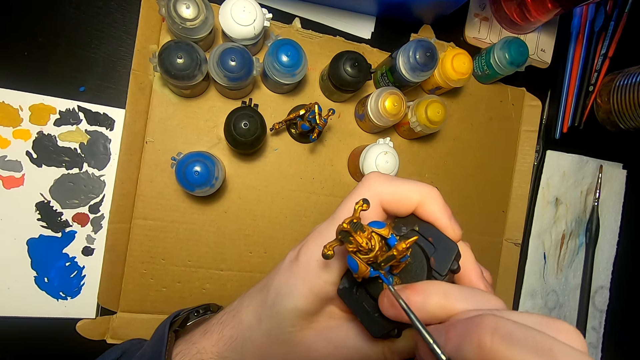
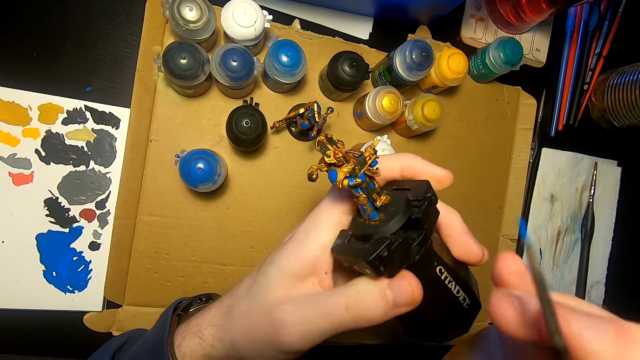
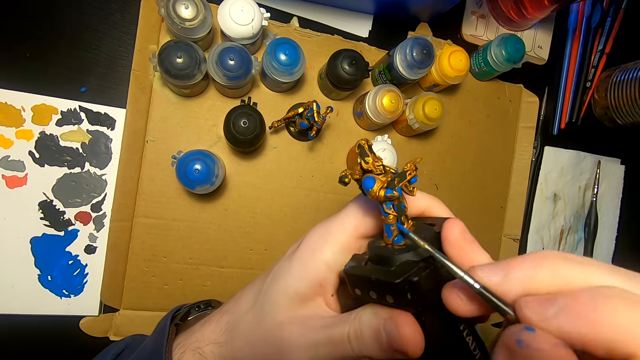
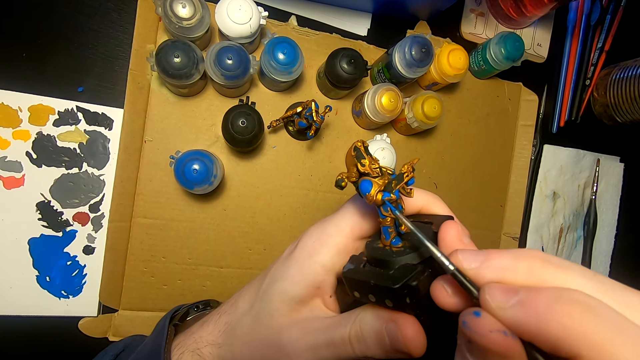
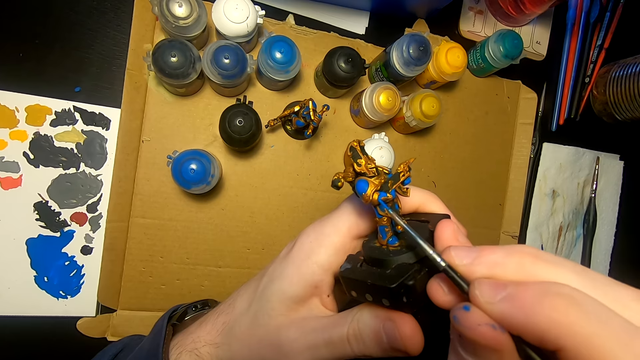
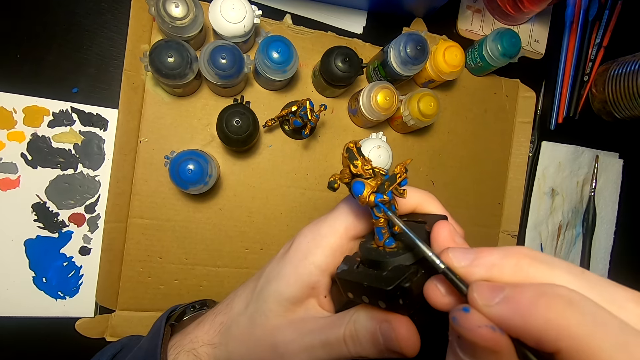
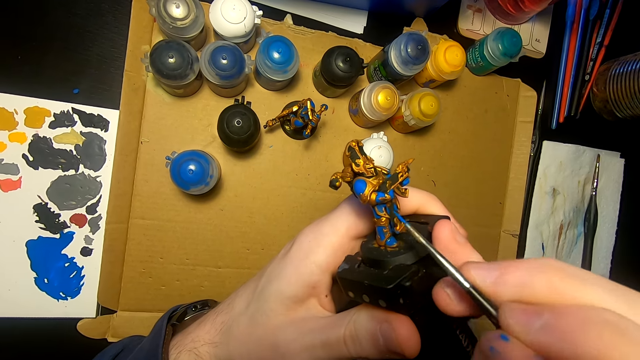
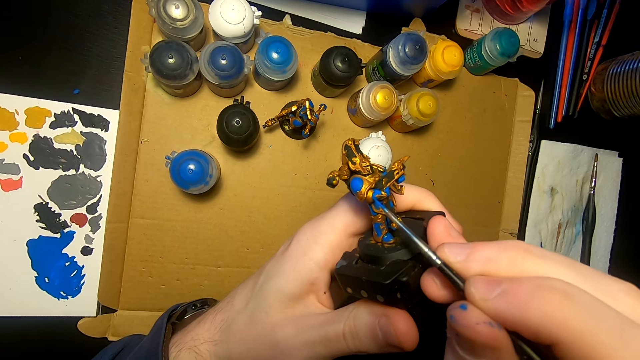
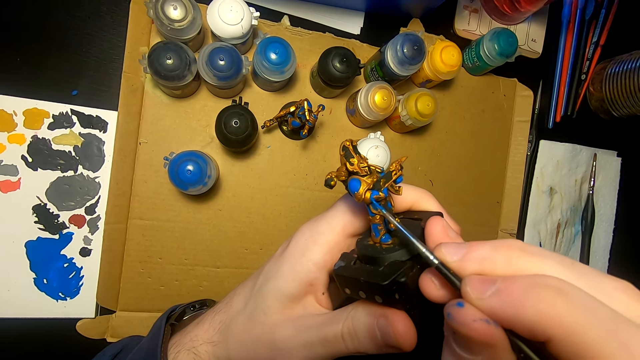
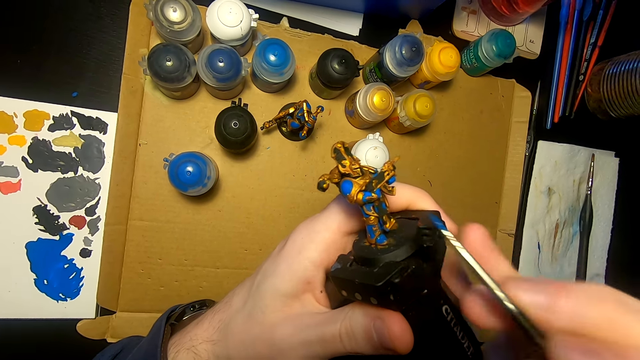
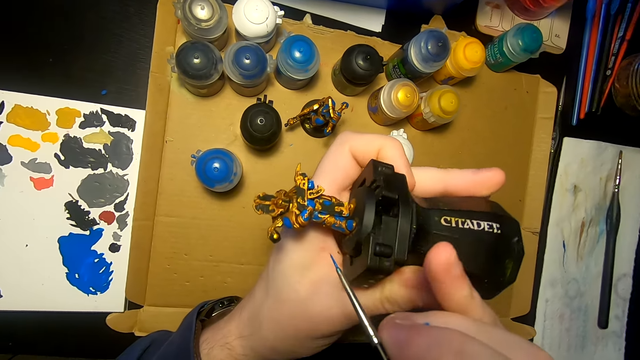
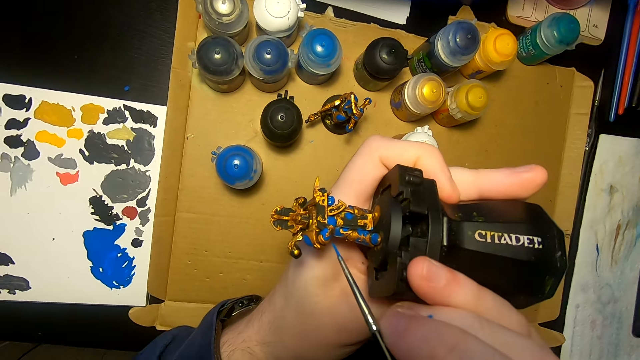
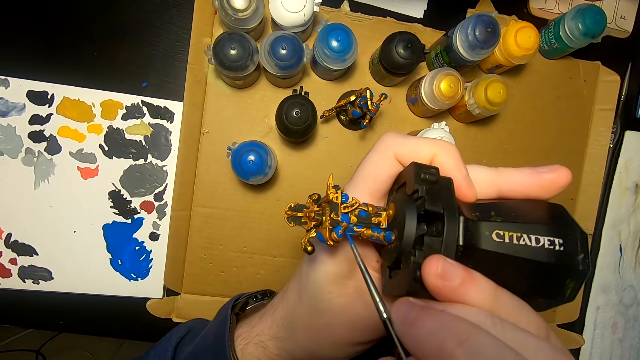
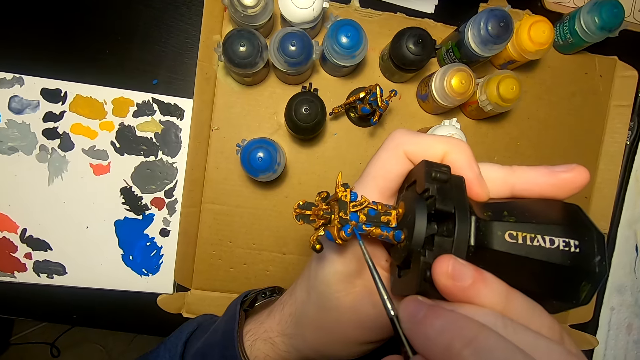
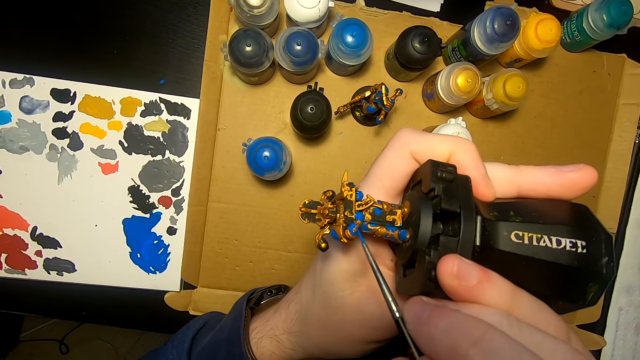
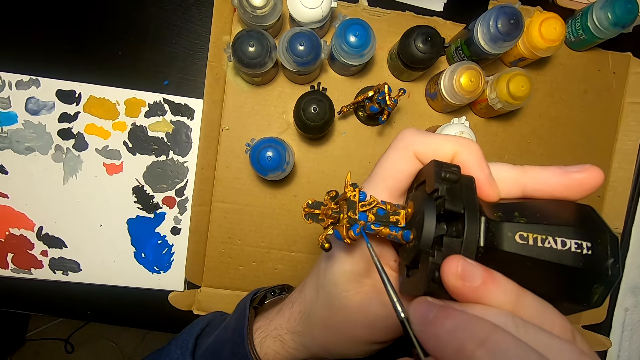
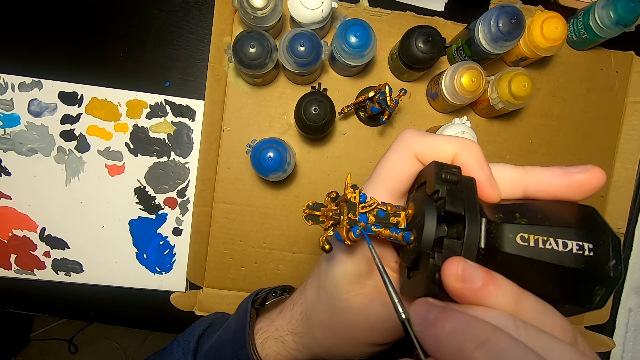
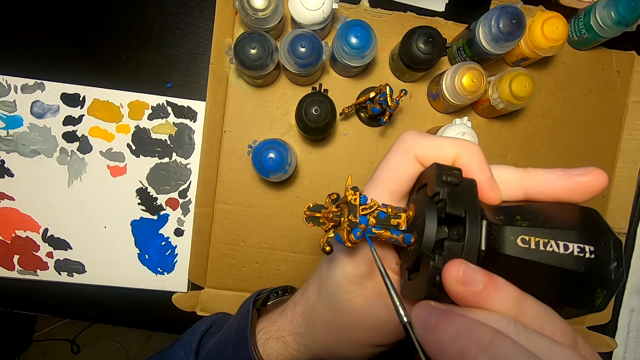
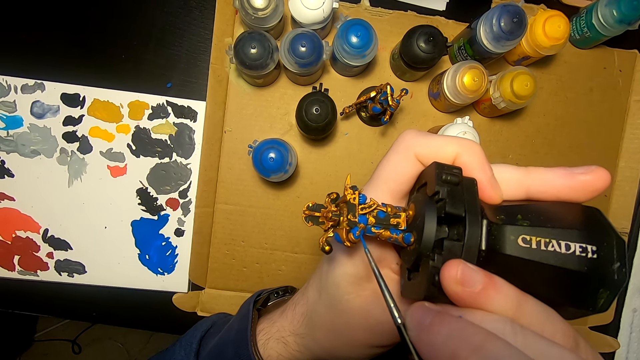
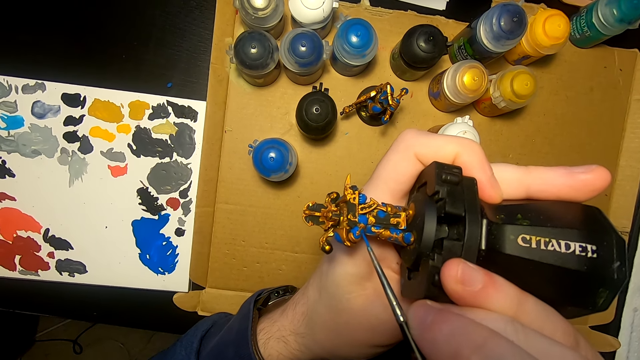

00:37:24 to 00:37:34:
The camera wearer moves the right hand. They paint the sculpture with a pen brush. They turn the sculpture. They paint the sculpture with the pen brush.

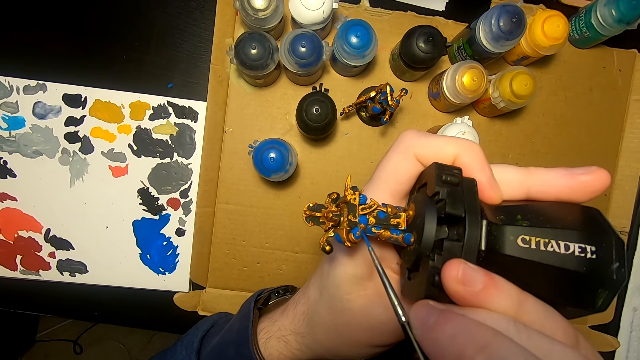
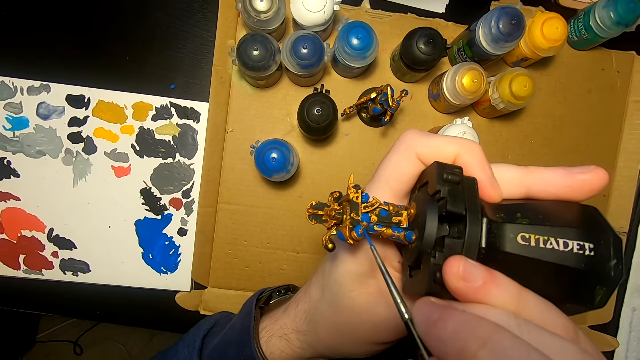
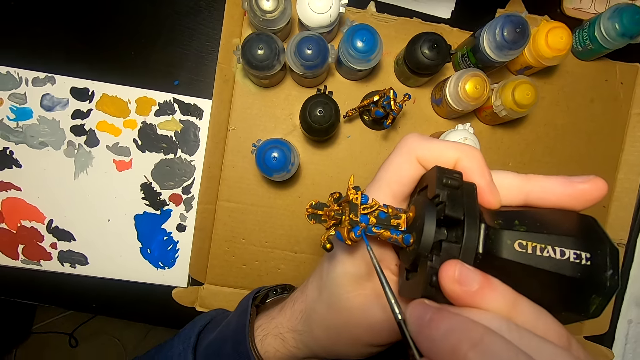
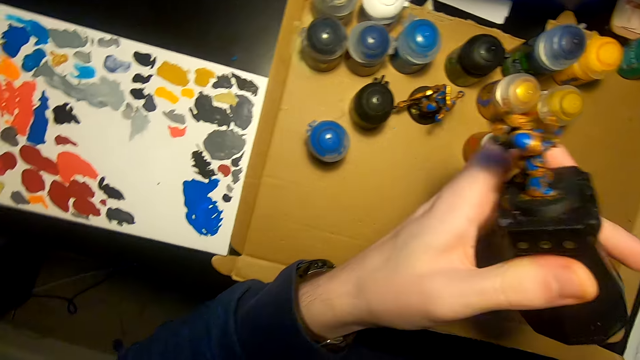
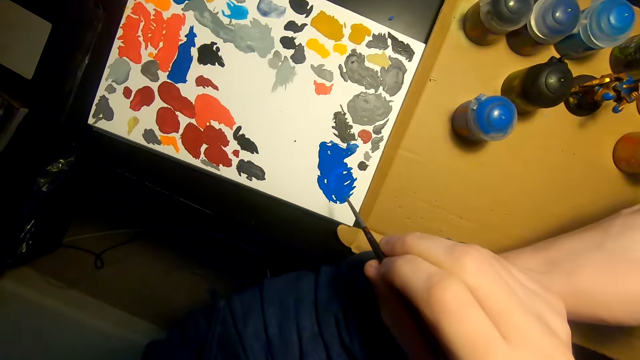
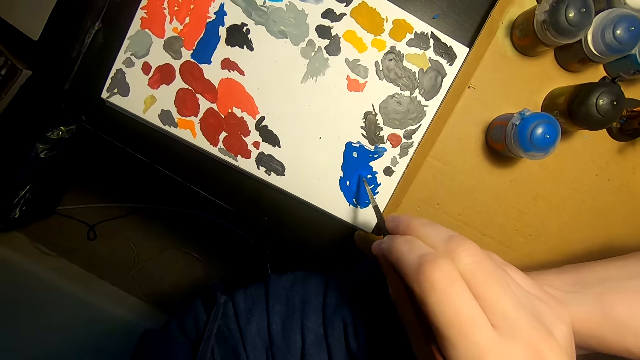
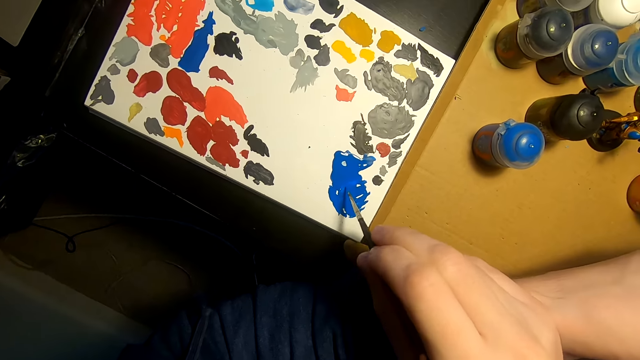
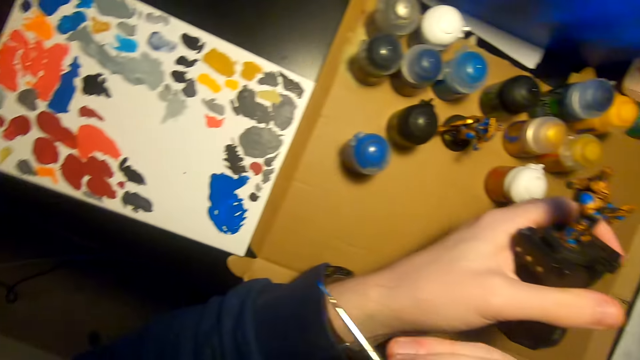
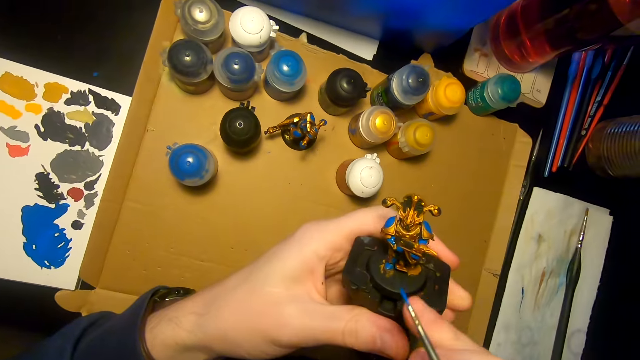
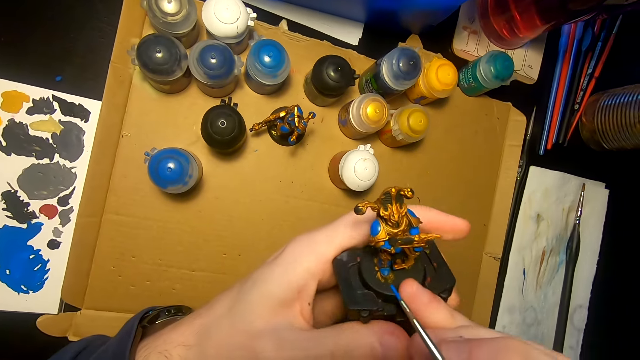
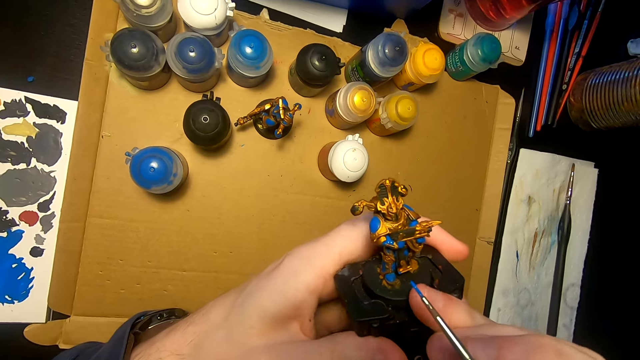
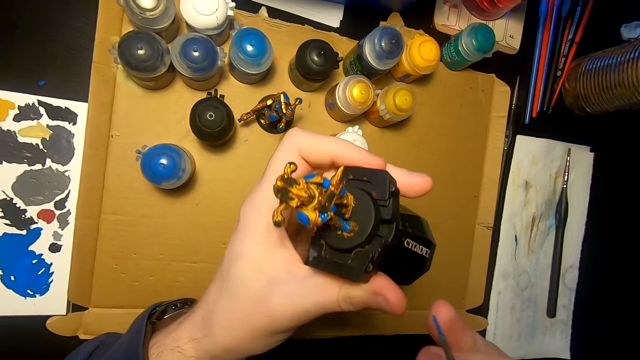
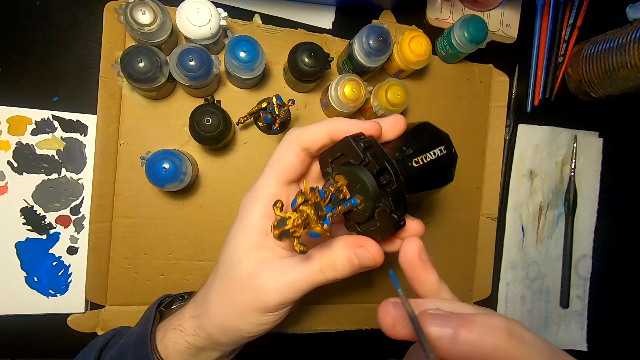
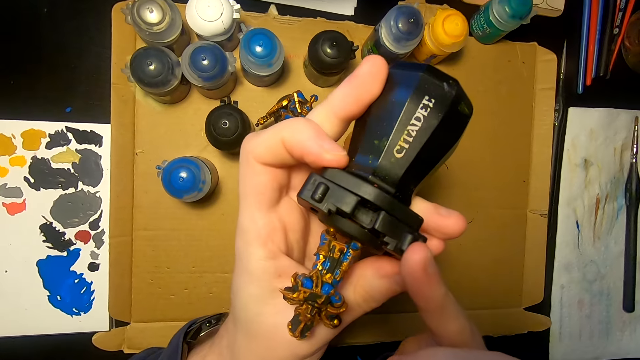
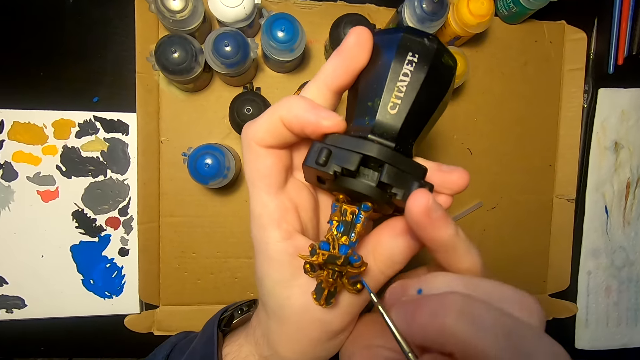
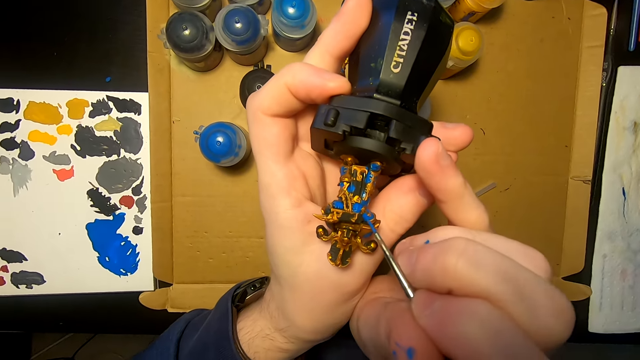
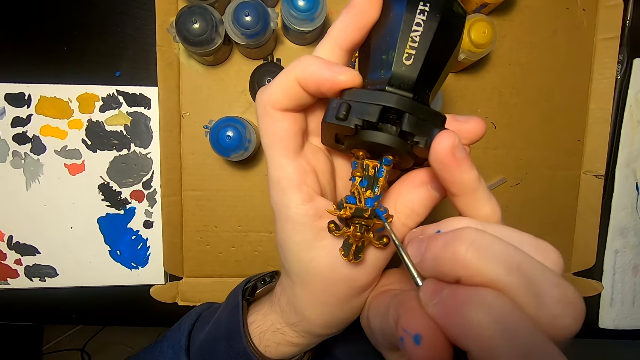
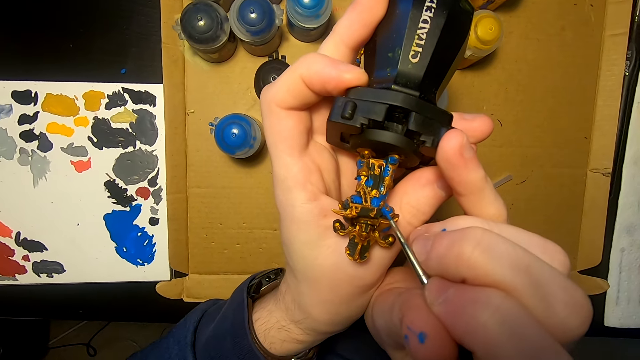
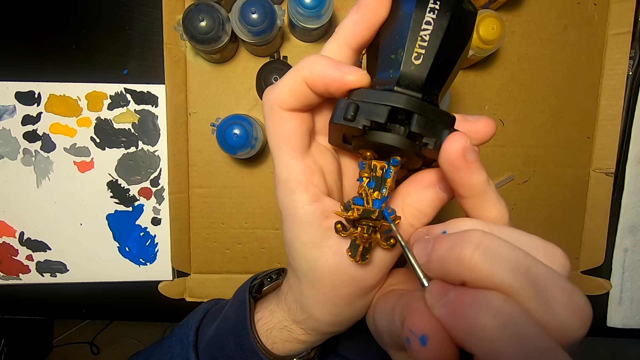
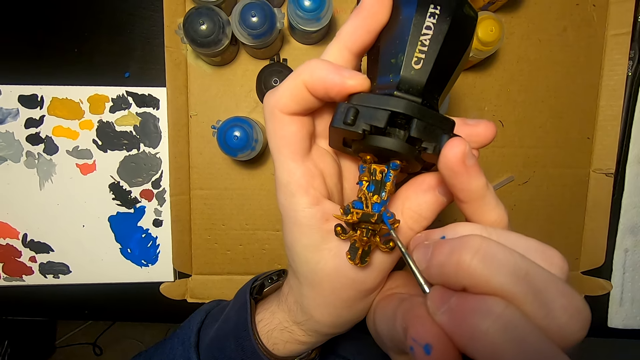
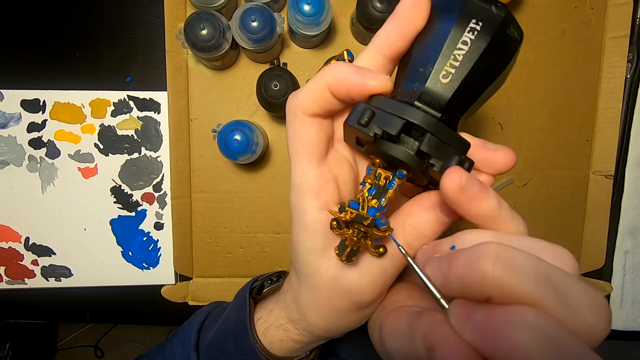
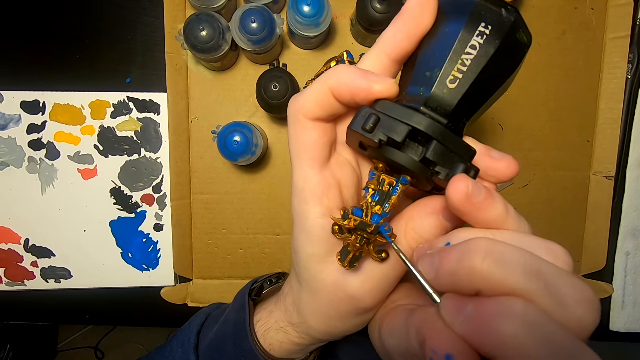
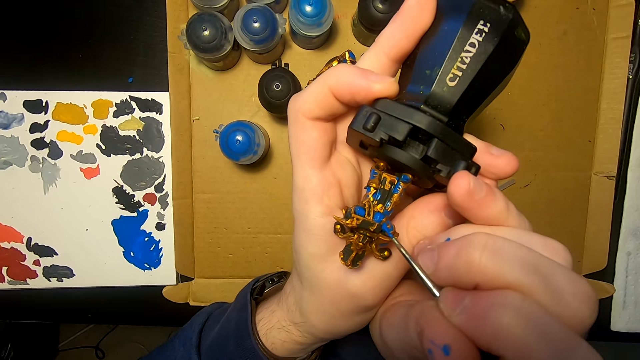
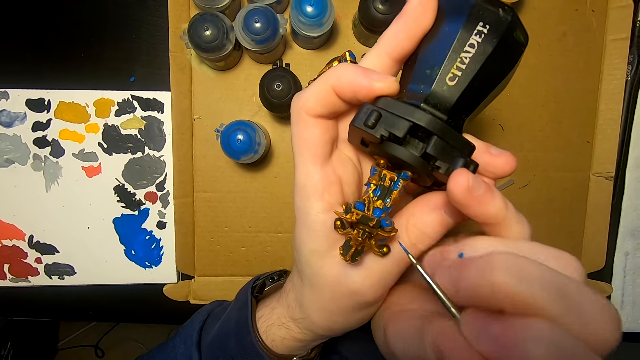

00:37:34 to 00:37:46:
The camera wearer moves the right hand. They rub the pen brush or paintbrush on the paint. They dip the paintbrush in paint. They lift the right hand. They look at the sculpture. They paint the sculpture with the pen brush.
